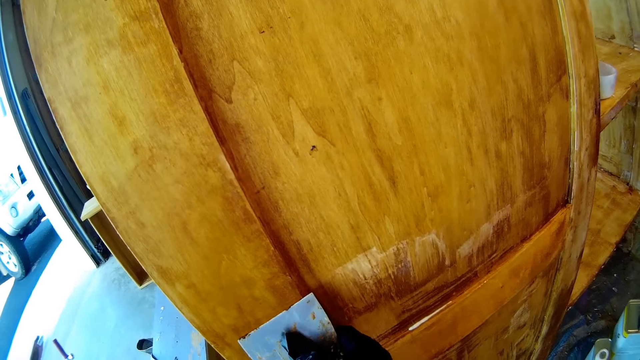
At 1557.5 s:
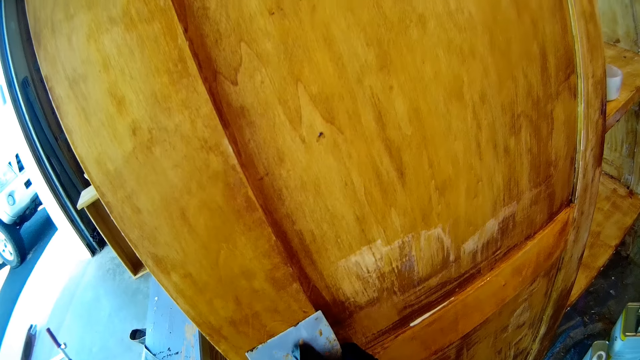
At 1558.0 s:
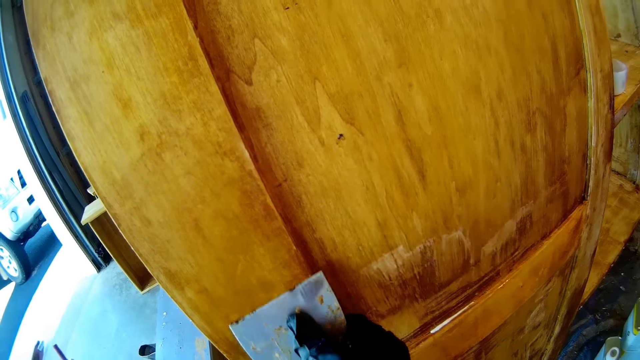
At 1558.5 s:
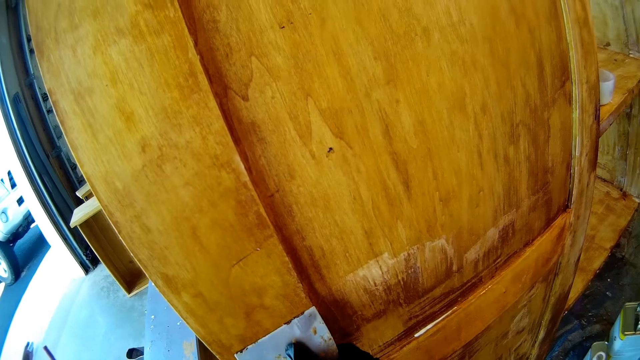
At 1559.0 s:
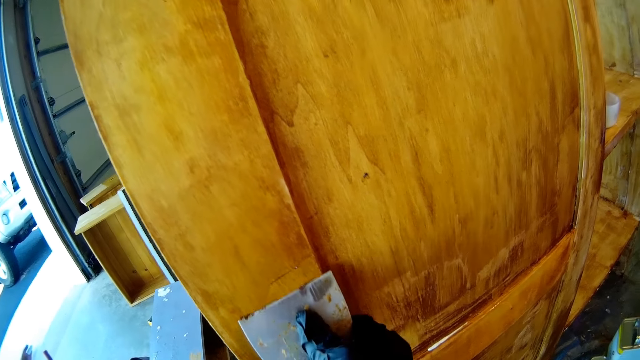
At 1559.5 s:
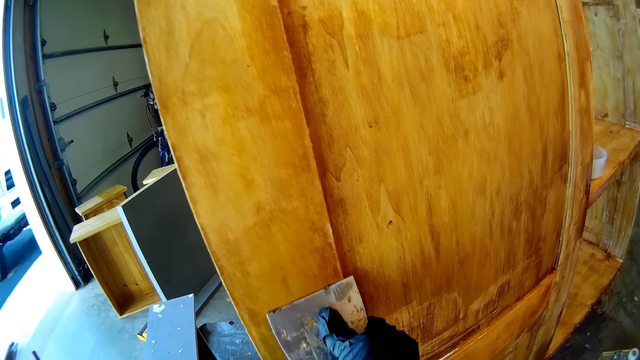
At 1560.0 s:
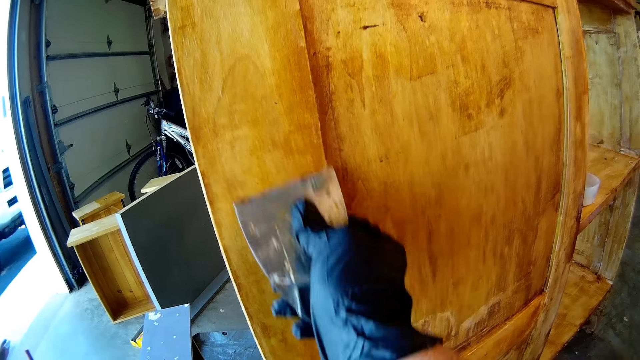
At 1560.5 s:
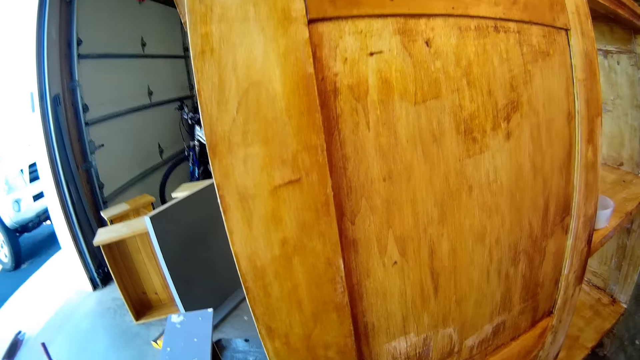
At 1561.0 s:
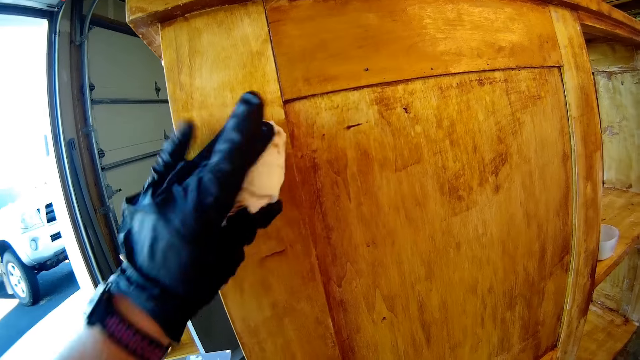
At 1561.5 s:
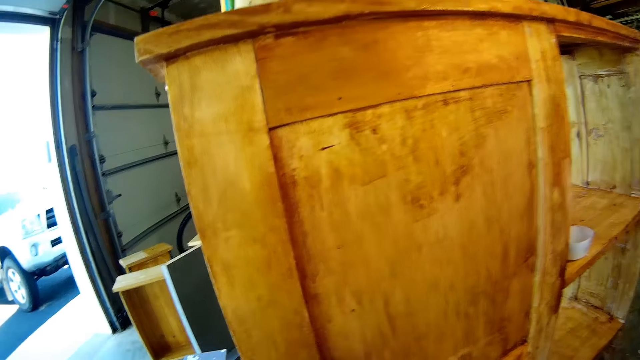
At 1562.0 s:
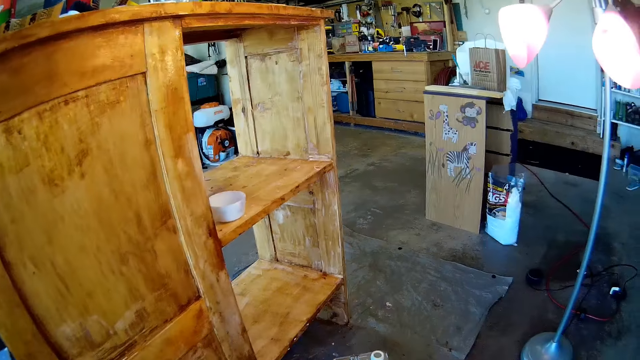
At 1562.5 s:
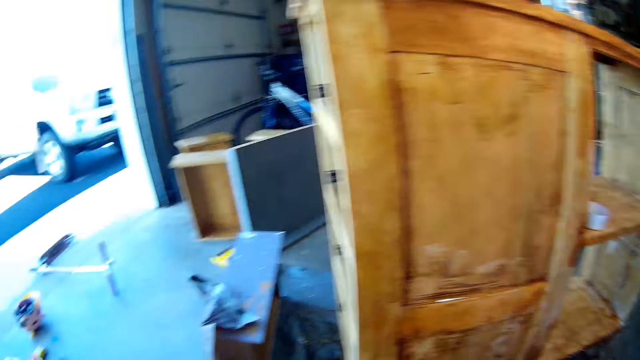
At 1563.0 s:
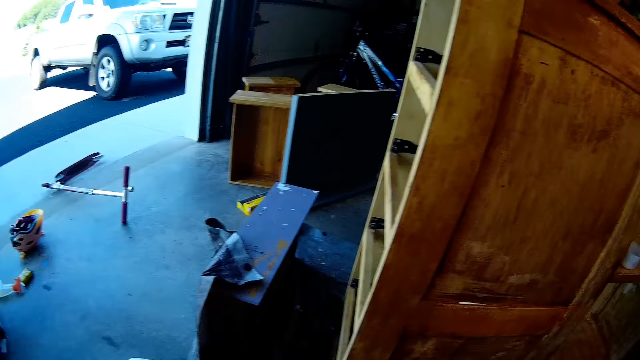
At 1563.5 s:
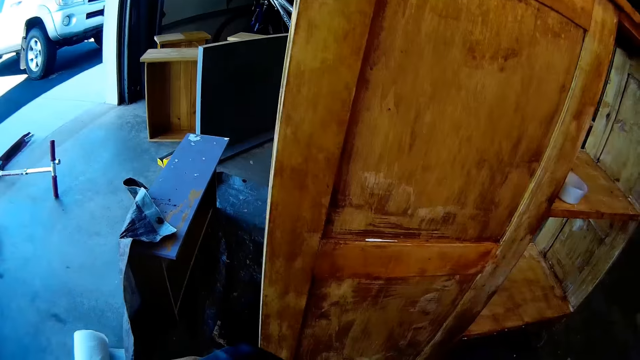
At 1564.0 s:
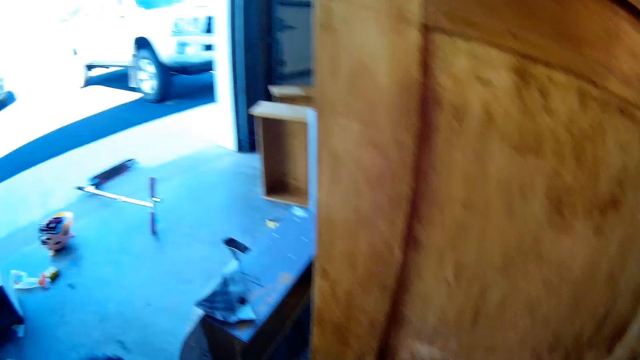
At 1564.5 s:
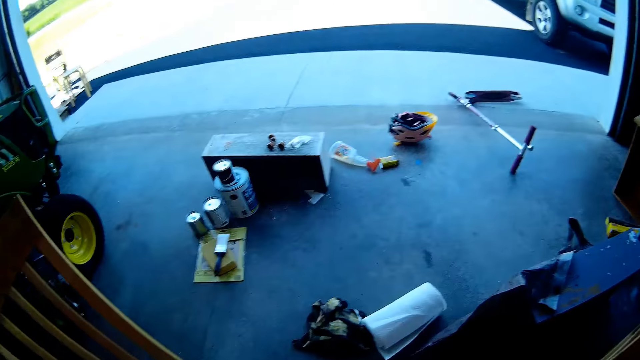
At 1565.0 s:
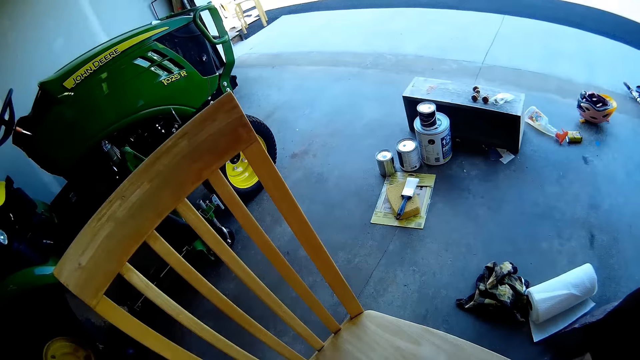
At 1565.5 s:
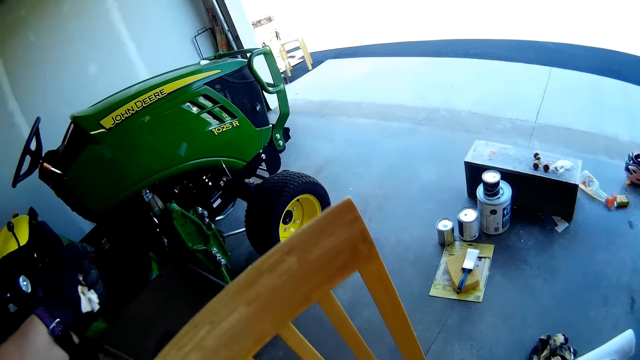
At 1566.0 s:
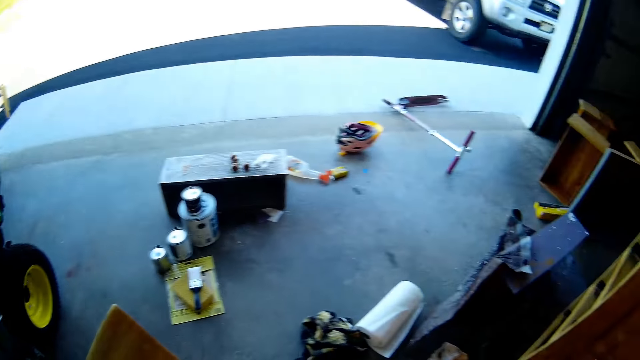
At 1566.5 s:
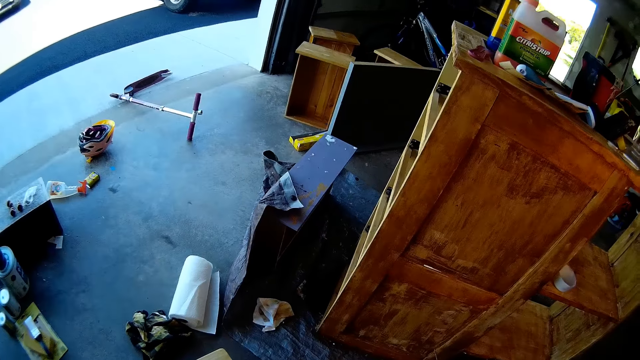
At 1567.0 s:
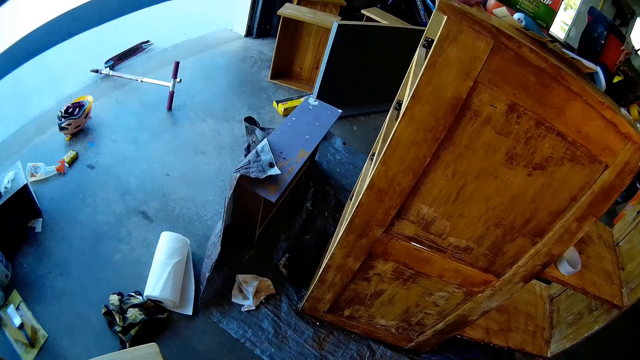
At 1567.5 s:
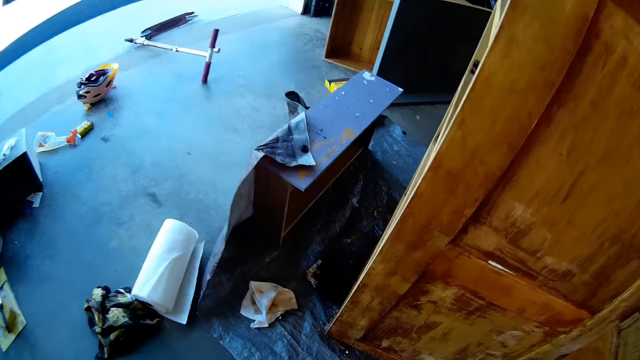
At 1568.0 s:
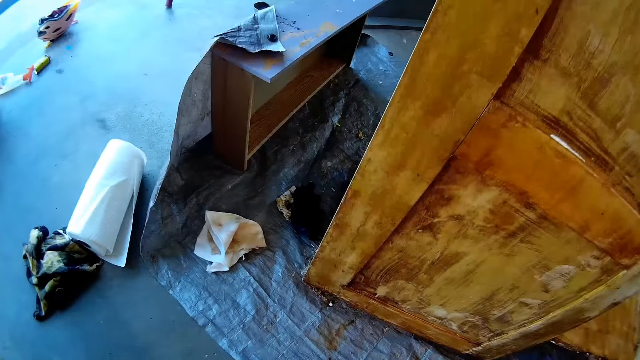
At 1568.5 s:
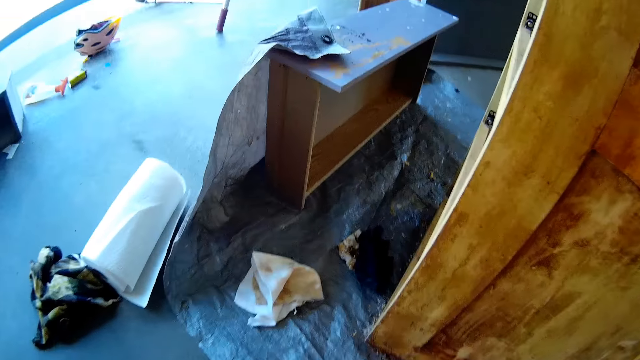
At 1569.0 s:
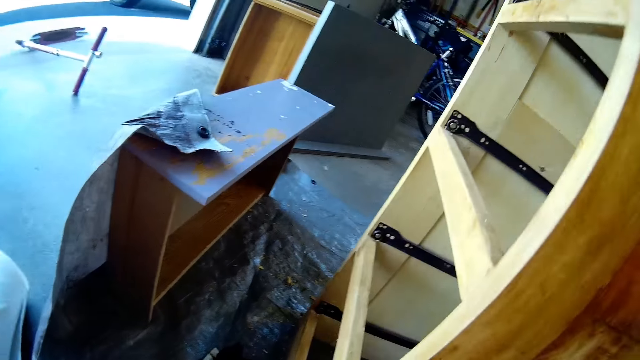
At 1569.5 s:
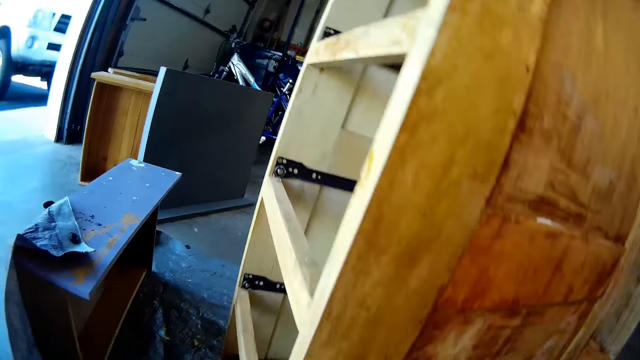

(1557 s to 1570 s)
The camera wearer scrapes off paint from the cupboard with a paint scraper. They wipe the wooden stand with the serviette. They walk away from the wooden structure. They walk around the garage. They move the hand to the wooden structure.

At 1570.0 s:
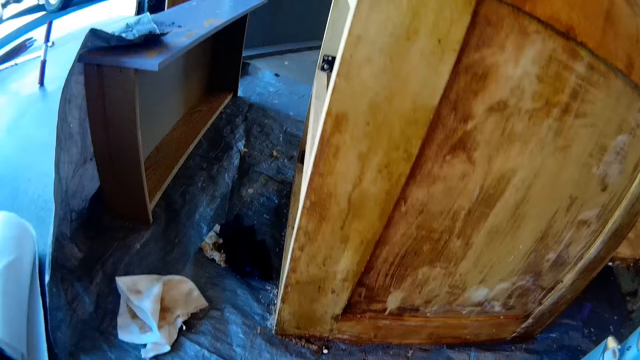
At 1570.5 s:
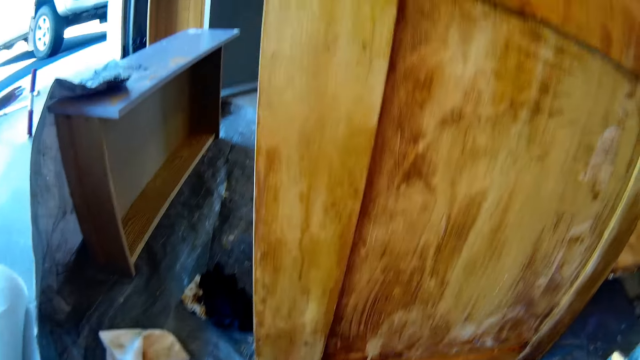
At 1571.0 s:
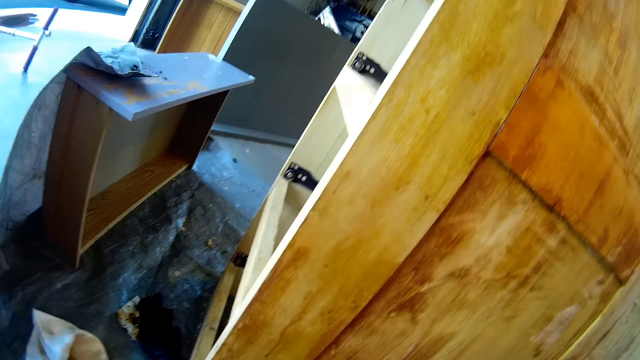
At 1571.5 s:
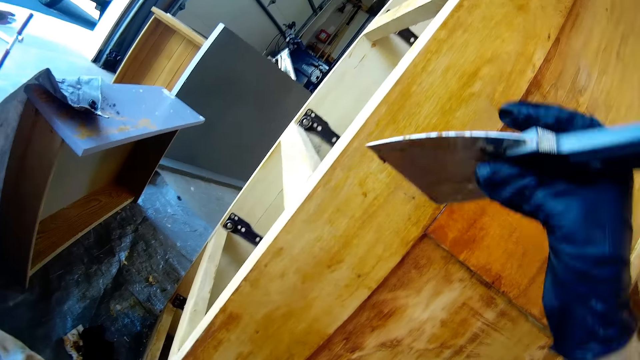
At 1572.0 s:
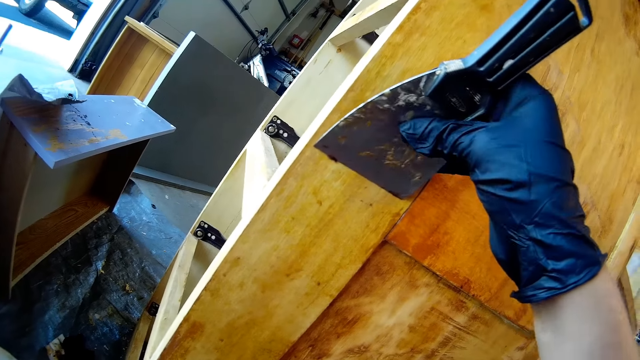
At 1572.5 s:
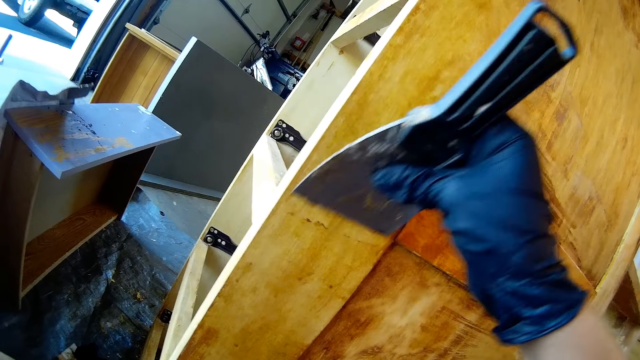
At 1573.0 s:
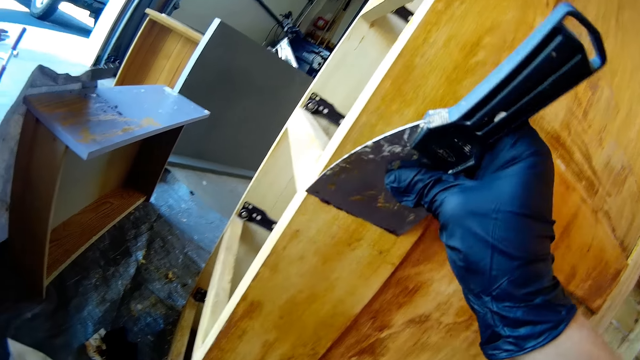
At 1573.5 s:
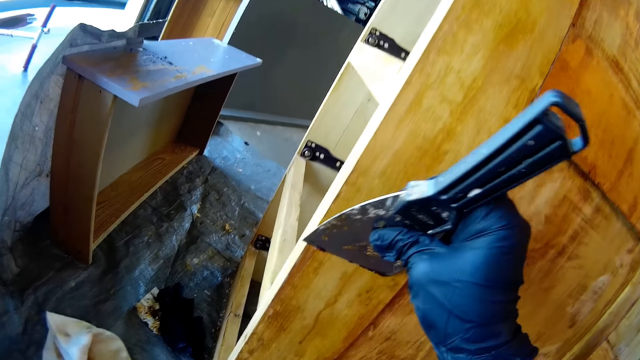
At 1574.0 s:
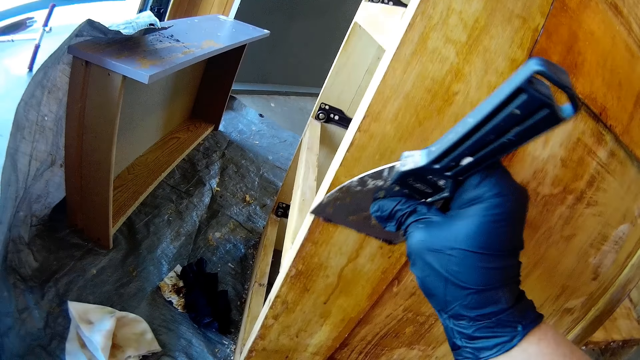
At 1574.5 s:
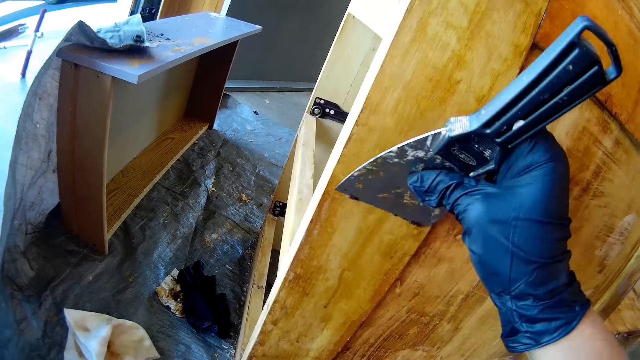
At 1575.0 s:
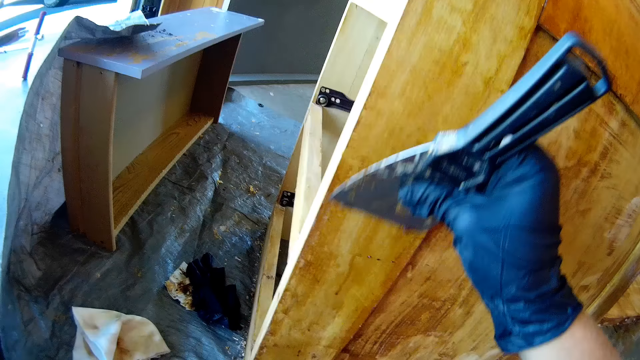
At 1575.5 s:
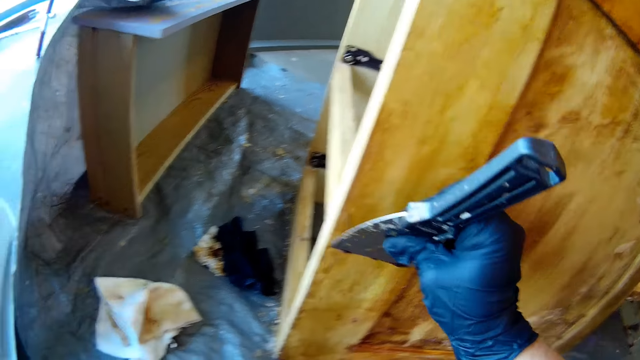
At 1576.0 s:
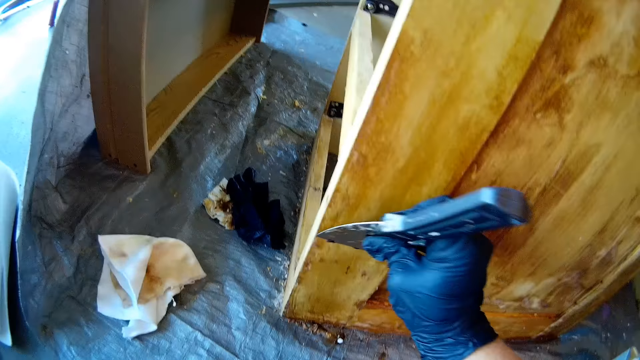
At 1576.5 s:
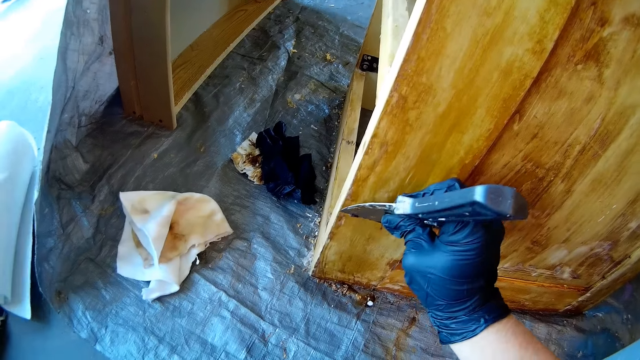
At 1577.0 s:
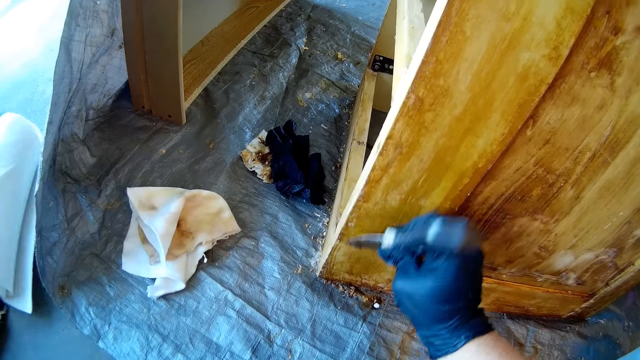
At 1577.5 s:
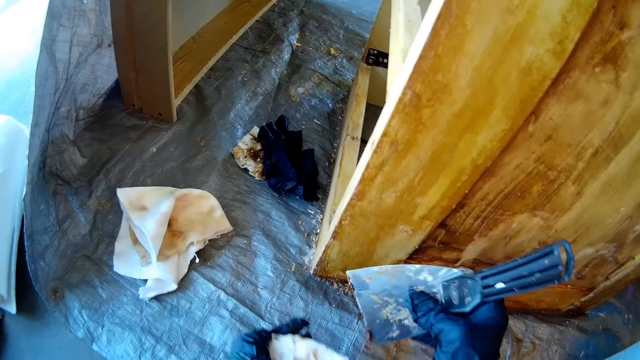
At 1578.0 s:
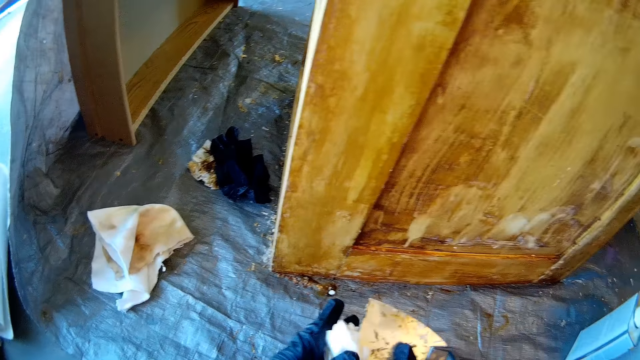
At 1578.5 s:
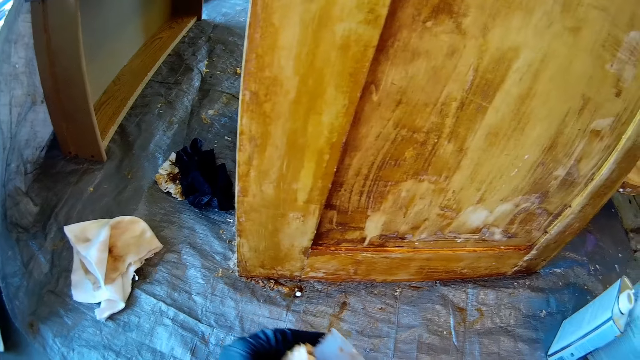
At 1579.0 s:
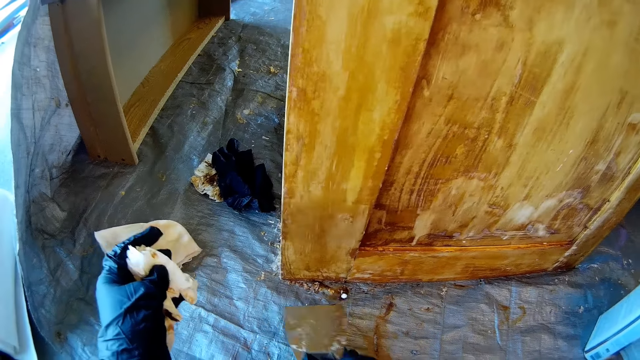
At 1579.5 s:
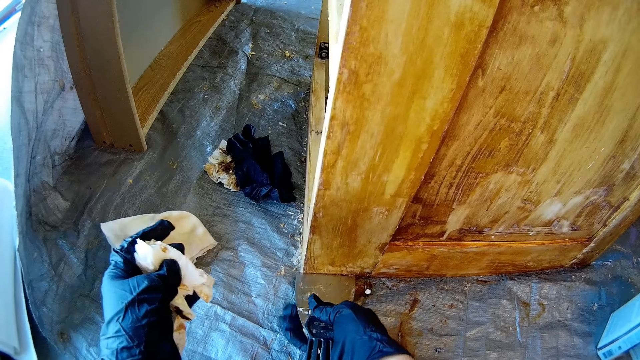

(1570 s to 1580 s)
The camera wearer scrapes off paint from the cupboard with a paint scraper. They wipe the scraper on the serviette.
